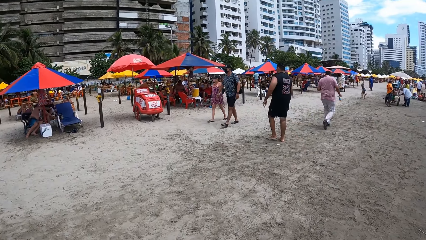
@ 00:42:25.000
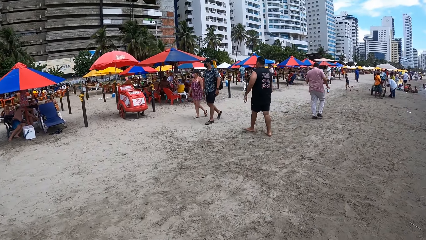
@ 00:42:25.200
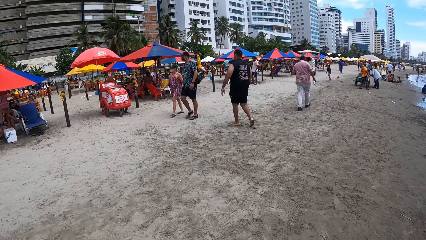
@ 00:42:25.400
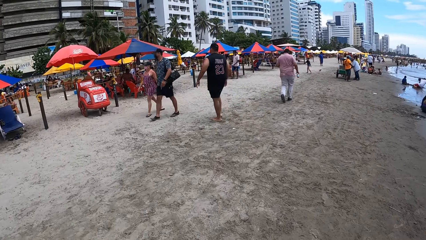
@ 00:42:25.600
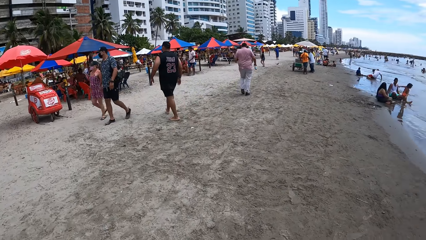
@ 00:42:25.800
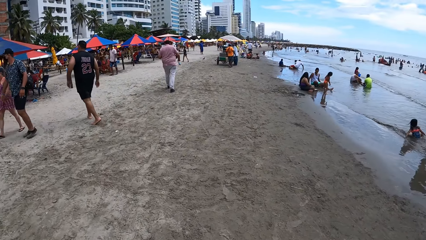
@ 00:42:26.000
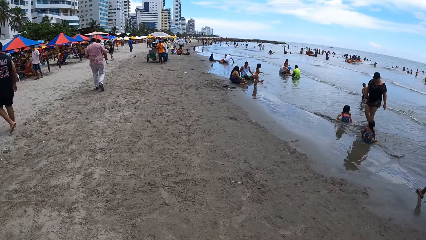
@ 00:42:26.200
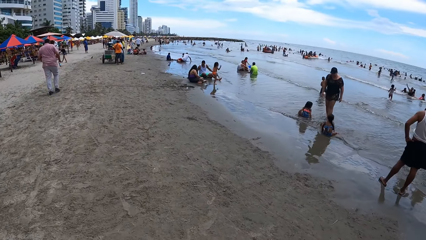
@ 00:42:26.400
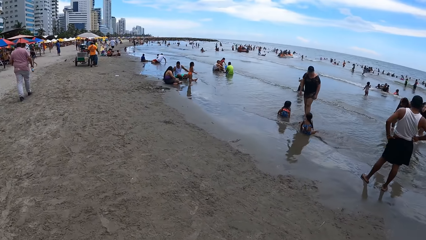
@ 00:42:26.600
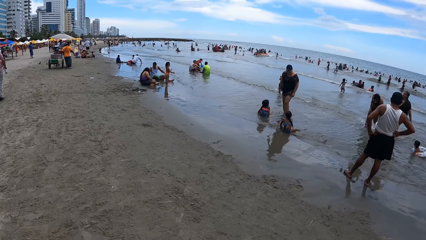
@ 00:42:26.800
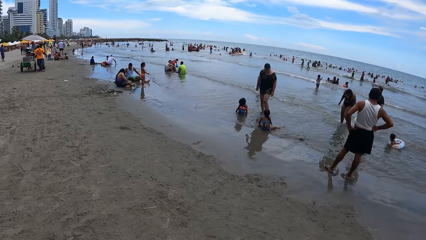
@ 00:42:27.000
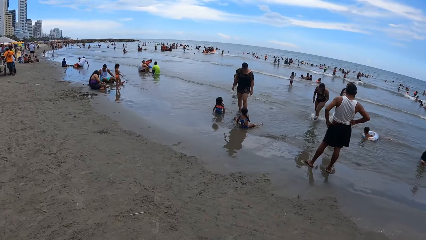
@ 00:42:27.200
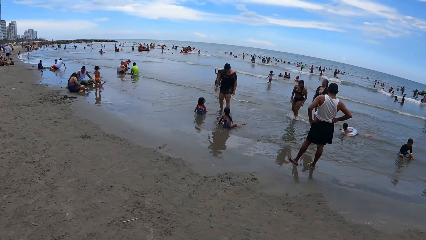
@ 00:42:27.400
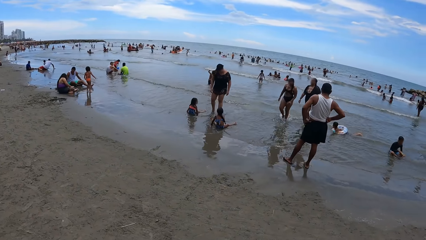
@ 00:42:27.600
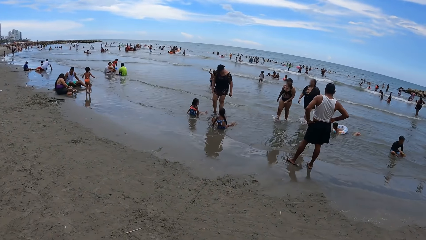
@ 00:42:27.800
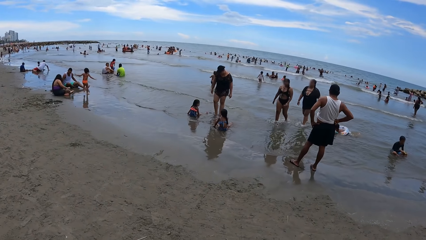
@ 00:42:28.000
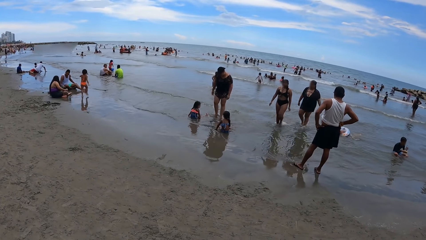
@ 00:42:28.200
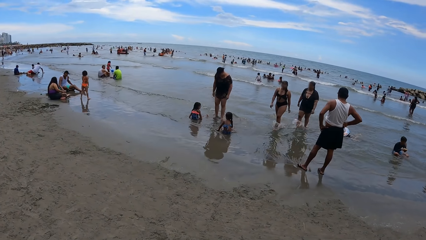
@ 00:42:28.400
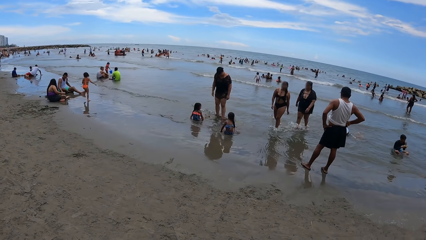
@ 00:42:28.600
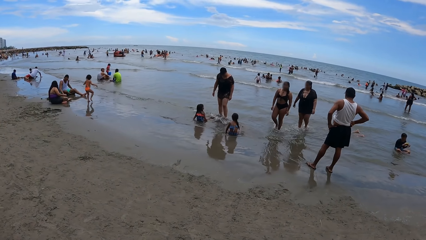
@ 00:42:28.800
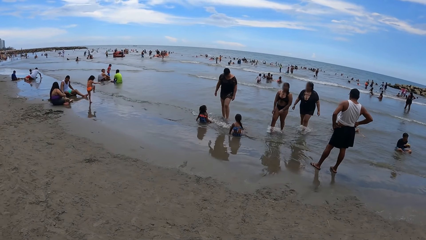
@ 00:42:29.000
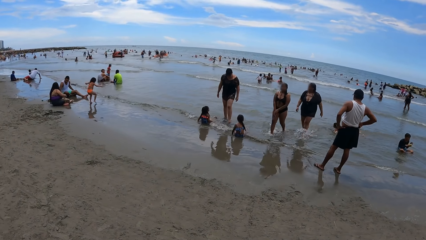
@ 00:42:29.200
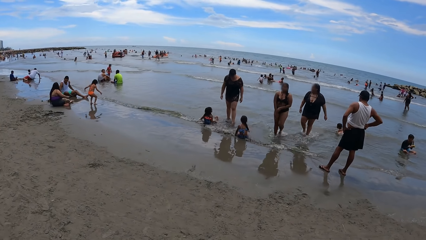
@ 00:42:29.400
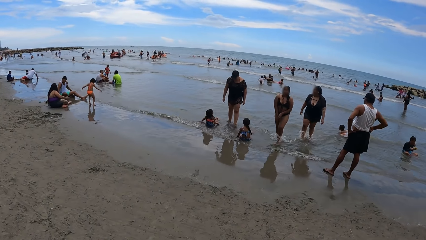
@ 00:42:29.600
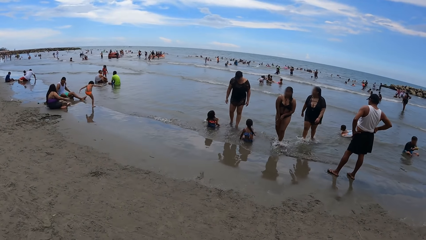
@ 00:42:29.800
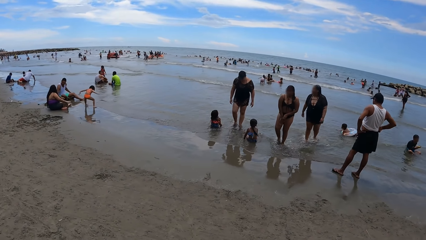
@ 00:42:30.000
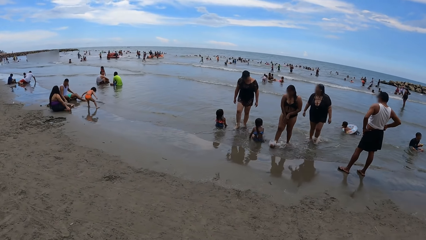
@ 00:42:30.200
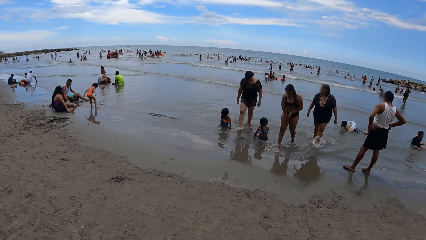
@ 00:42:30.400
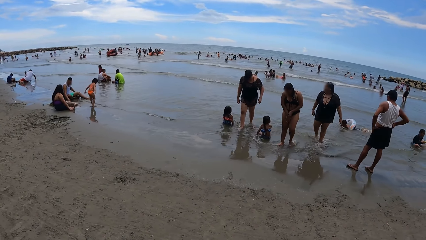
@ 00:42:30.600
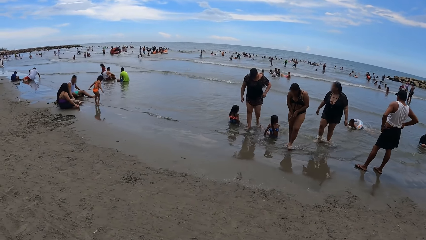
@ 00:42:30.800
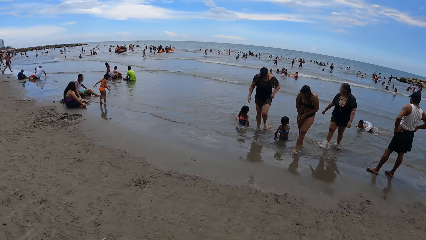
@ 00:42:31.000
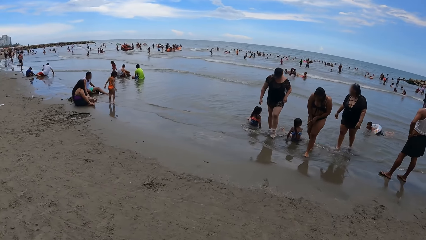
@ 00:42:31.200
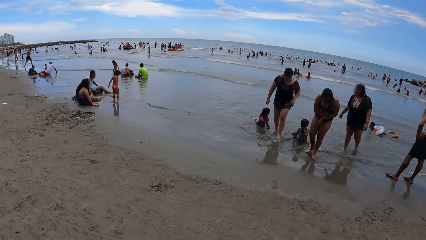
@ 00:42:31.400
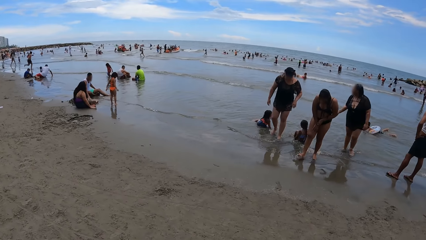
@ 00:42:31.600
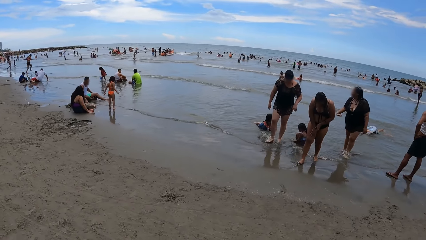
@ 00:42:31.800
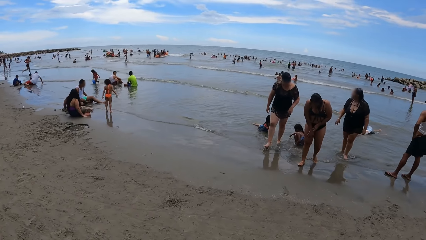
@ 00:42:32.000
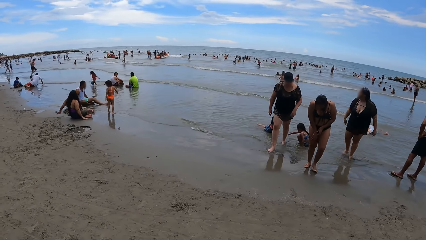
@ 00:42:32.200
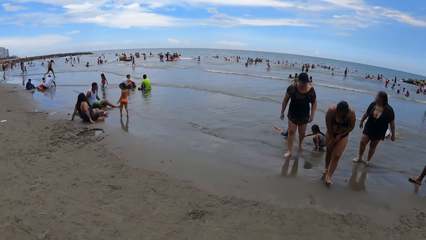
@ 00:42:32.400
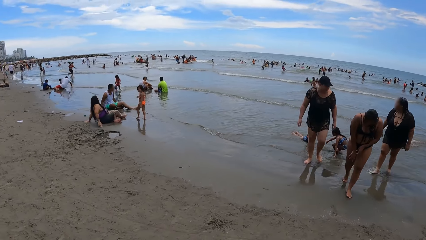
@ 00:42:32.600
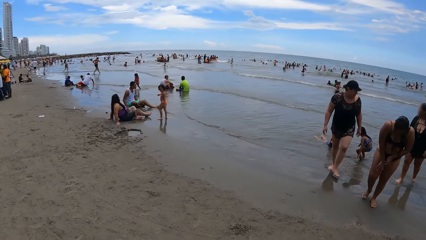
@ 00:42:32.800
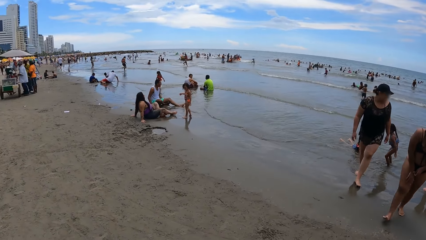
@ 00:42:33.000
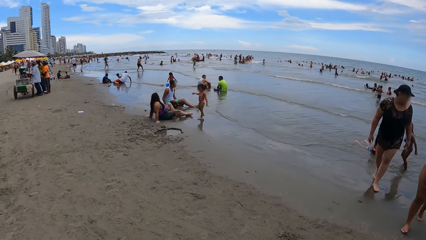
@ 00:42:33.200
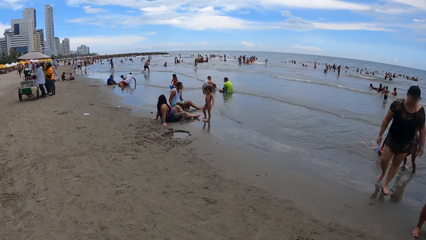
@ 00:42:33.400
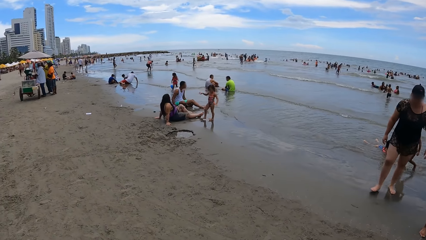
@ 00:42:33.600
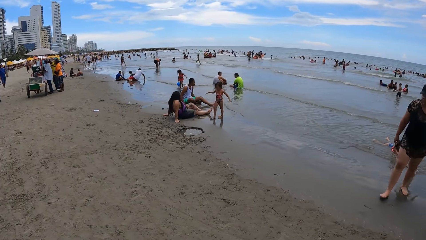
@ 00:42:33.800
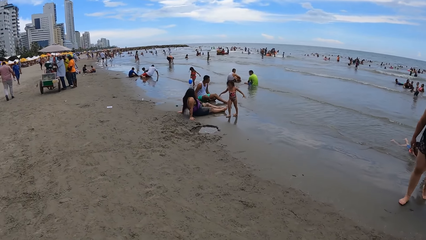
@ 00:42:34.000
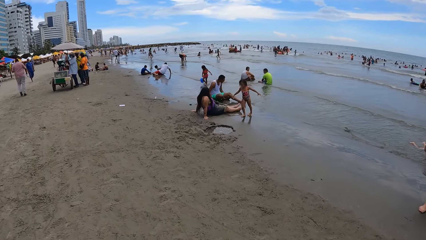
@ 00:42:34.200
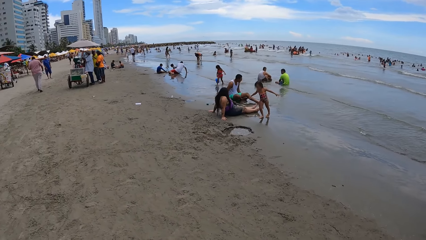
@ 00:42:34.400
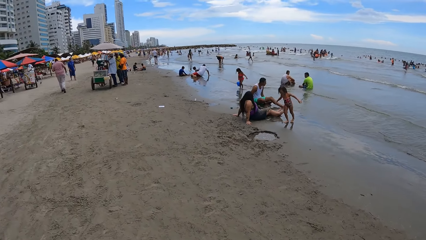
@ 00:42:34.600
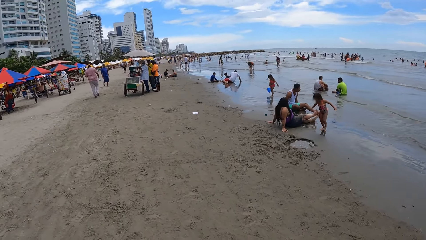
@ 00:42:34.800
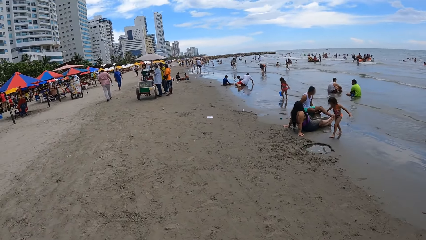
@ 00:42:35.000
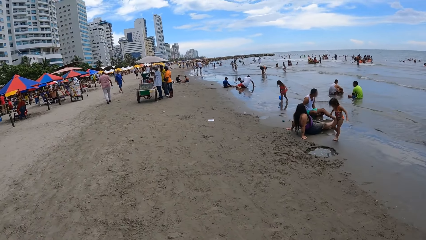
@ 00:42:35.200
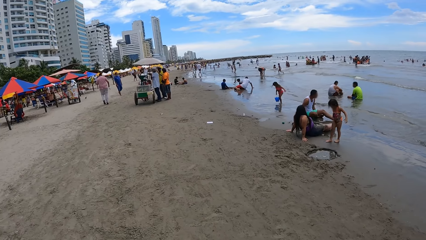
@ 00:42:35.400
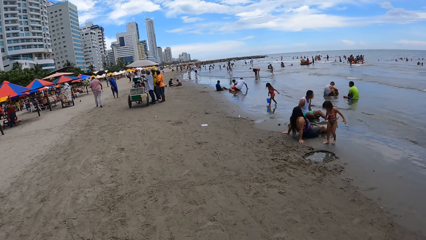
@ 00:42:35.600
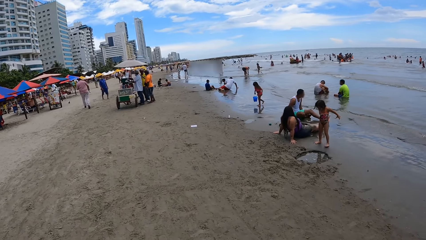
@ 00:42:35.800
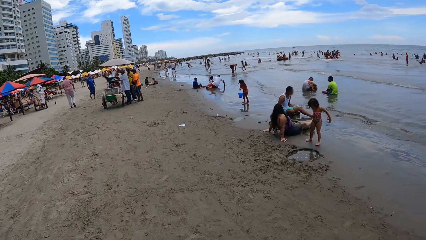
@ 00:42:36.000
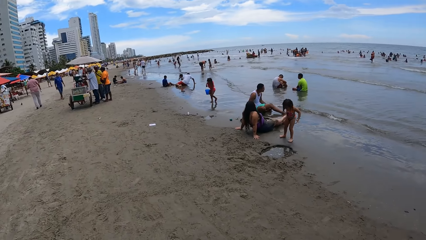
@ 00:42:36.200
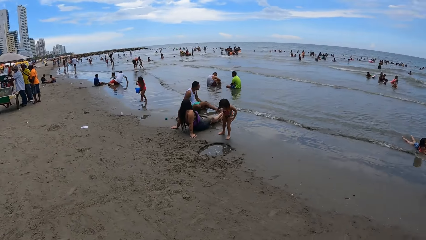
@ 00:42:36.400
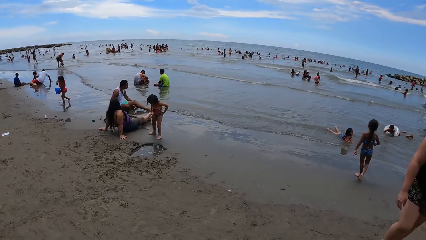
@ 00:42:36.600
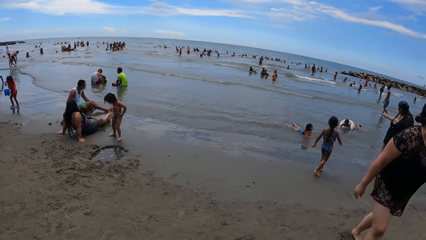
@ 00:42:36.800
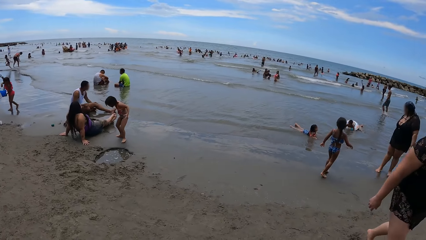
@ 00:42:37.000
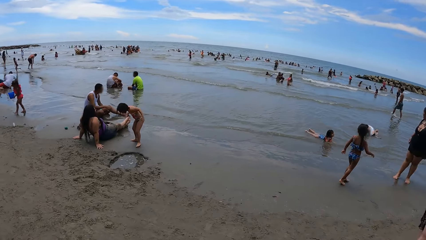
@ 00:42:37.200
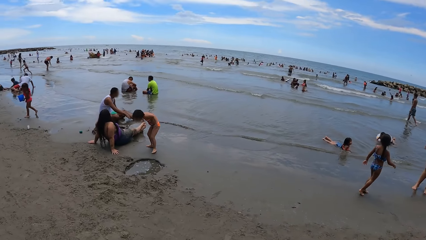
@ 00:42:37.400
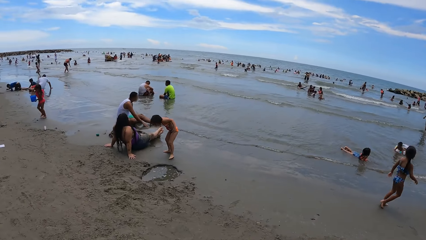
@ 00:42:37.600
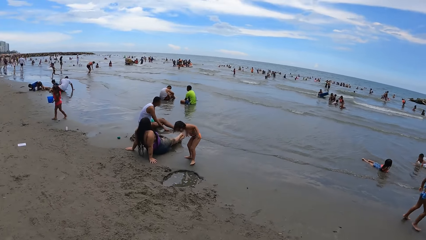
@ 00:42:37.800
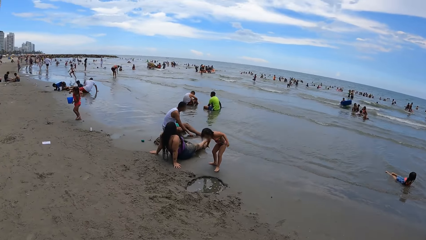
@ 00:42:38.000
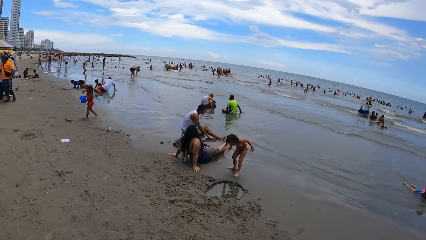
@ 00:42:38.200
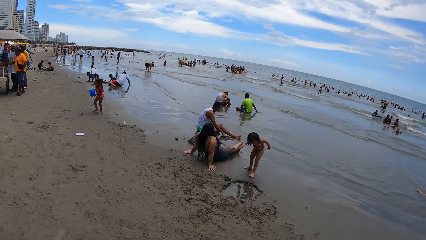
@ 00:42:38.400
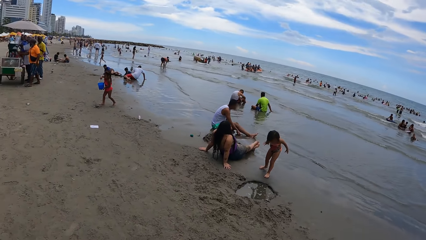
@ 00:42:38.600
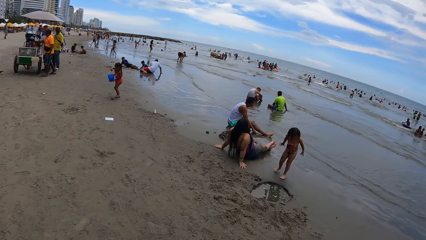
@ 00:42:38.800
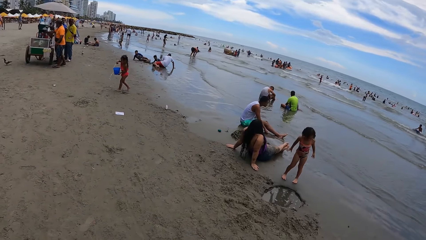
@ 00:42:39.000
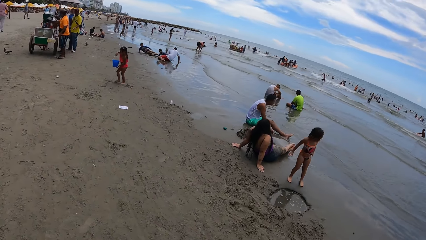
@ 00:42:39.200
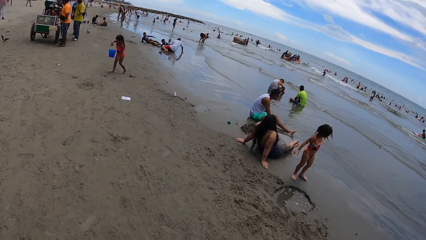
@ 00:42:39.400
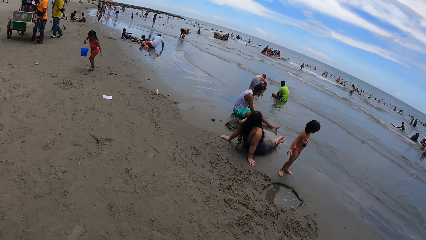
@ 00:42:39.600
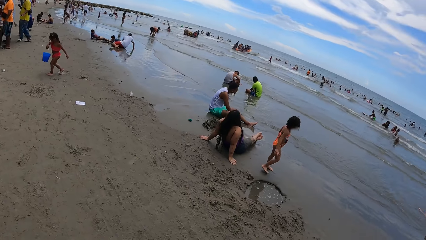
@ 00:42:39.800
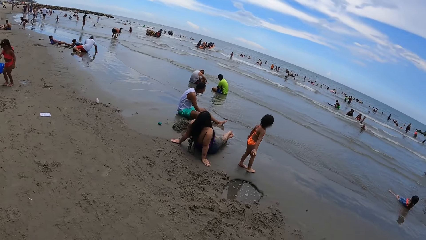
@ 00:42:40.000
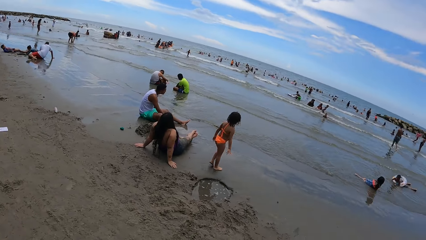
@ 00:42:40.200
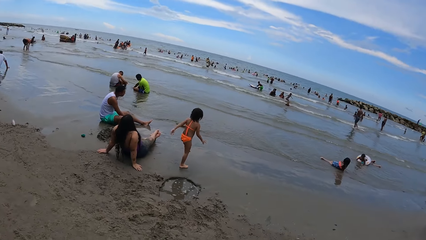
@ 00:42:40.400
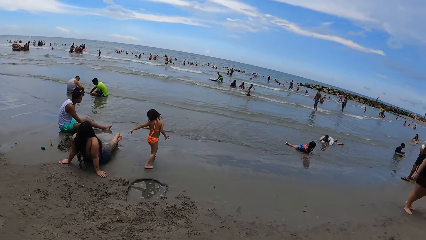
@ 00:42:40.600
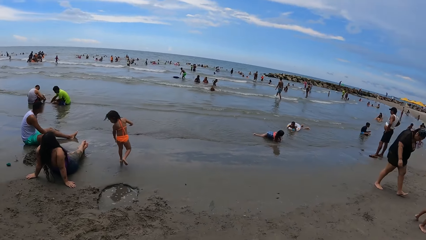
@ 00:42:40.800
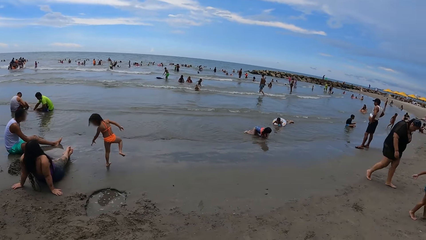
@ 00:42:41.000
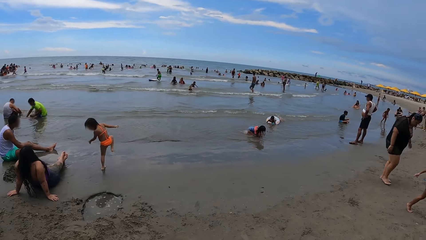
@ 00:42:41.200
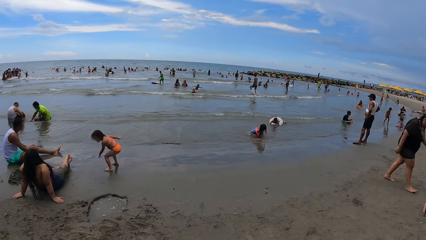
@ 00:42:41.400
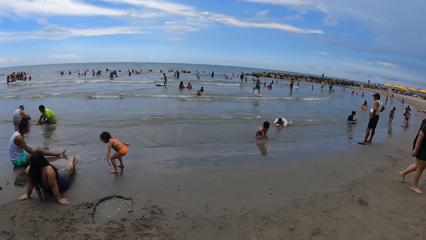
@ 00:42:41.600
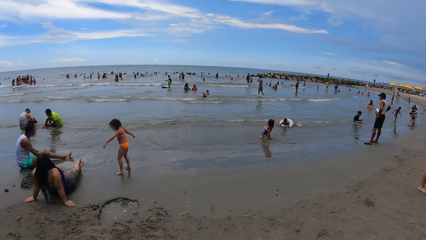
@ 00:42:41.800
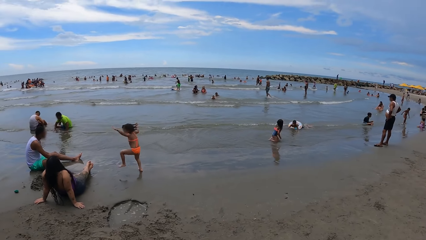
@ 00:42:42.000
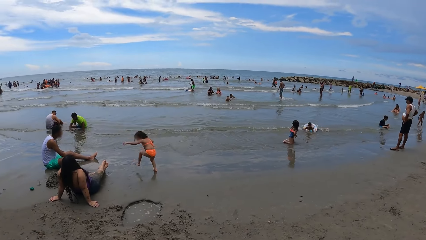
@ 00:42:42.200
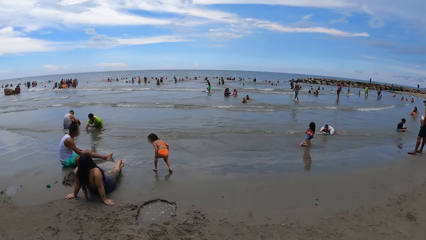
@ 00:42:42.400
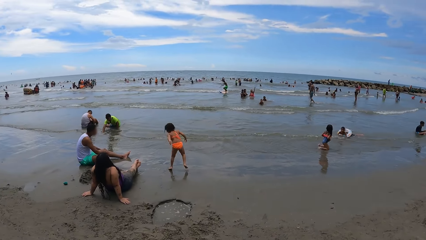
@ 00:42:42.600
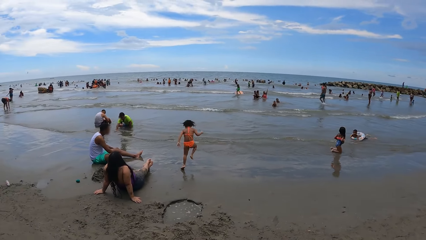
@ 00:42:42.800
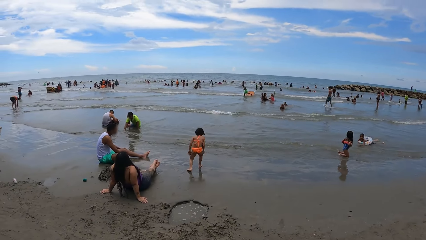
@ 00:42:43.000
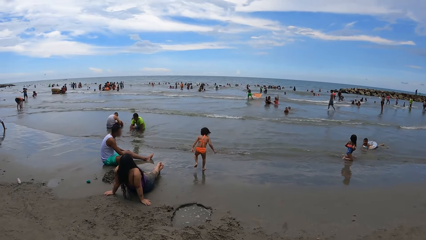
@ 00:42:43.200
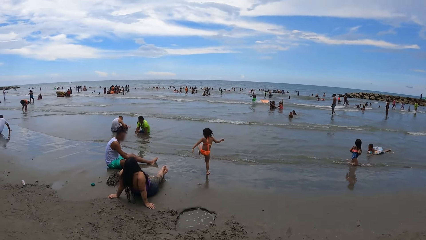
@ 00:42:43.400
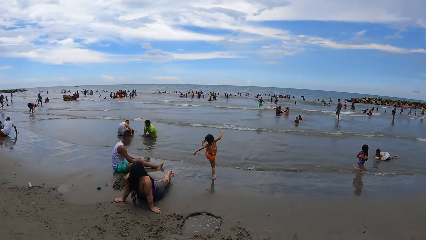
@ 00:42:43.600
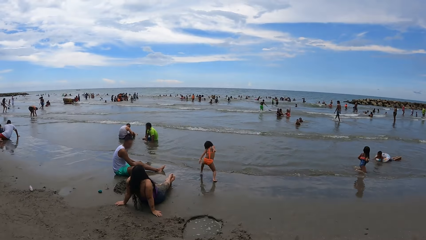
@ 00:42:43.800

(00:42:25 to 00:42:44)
The camera wearer looks around the beach. They walk in the beach. They look around the beach. They walk around. They look around.
